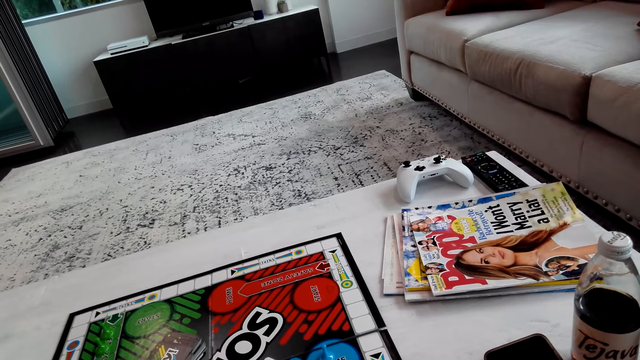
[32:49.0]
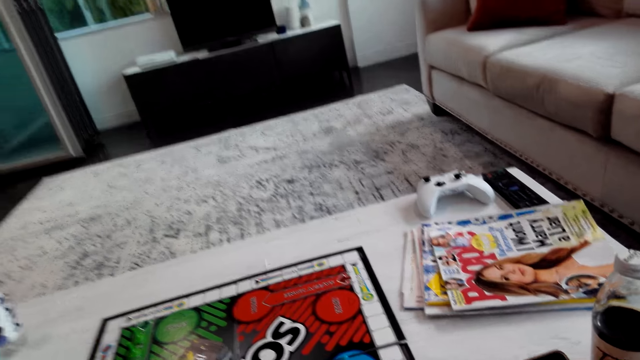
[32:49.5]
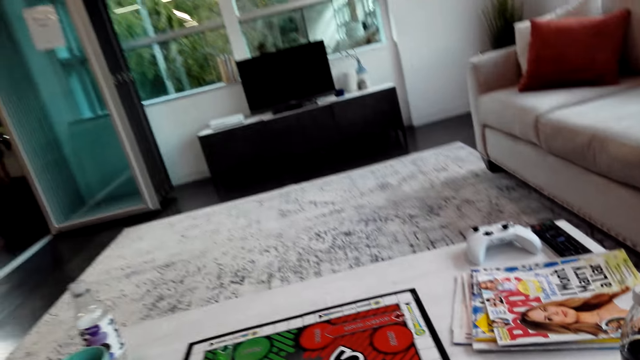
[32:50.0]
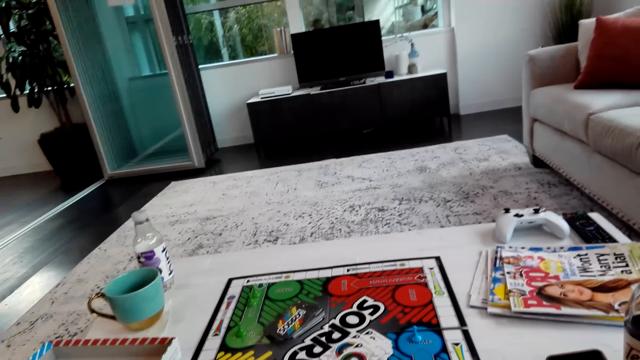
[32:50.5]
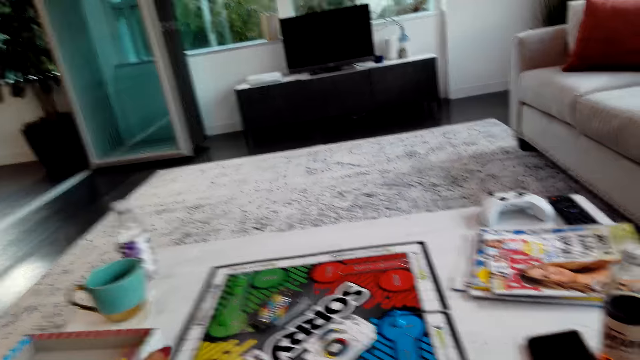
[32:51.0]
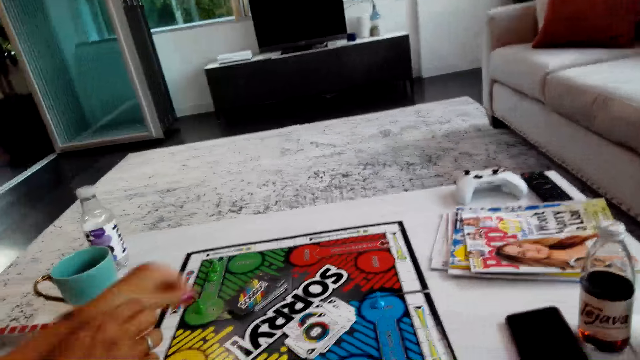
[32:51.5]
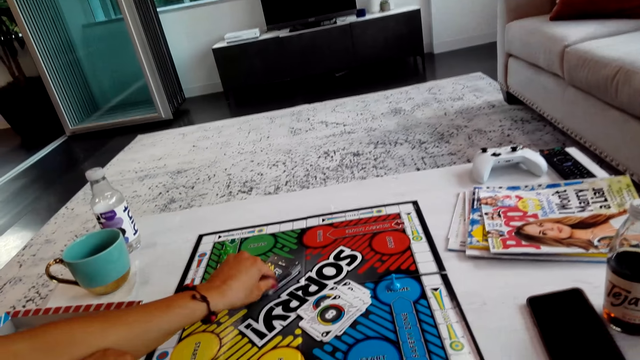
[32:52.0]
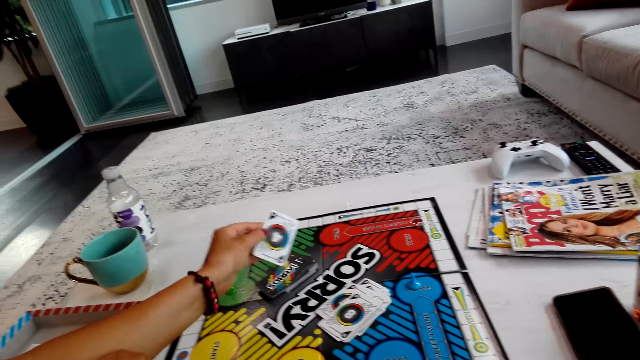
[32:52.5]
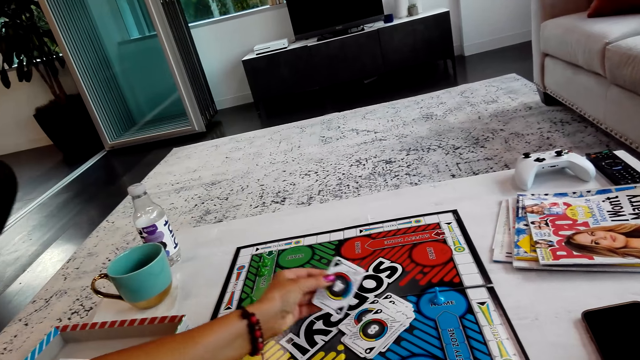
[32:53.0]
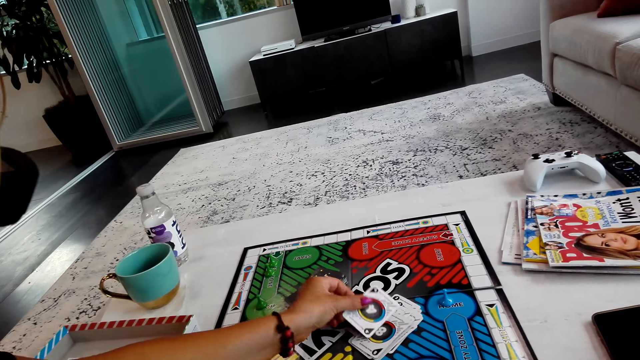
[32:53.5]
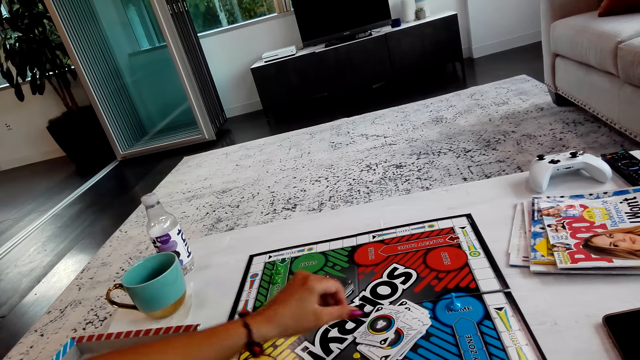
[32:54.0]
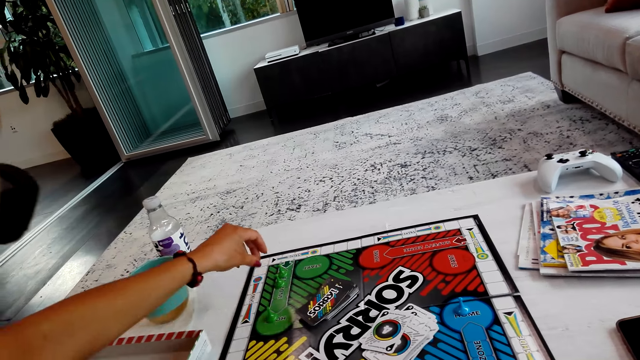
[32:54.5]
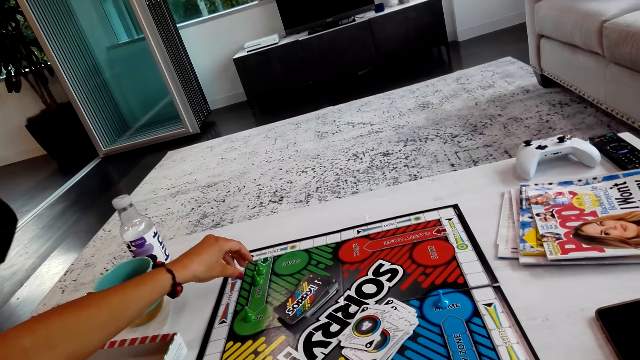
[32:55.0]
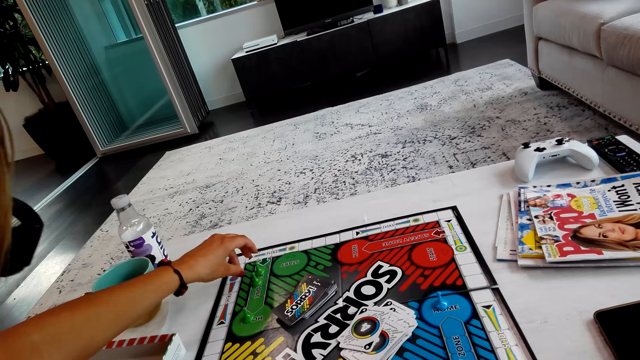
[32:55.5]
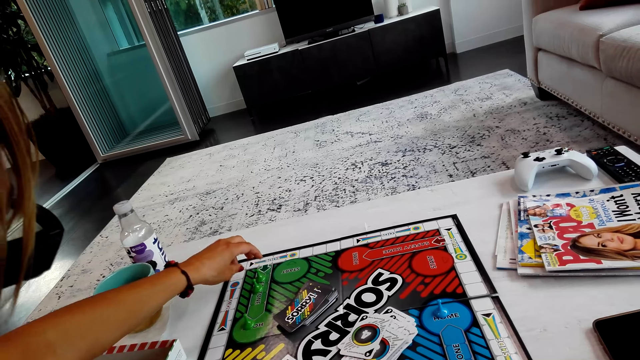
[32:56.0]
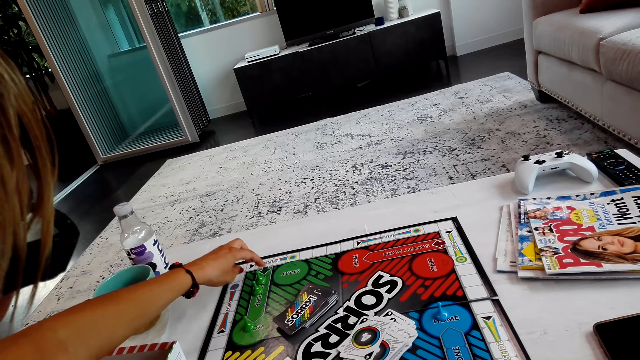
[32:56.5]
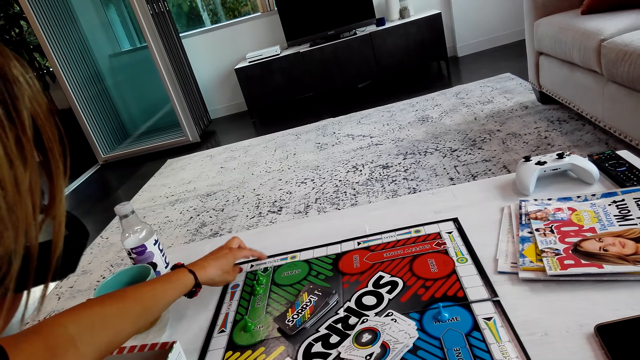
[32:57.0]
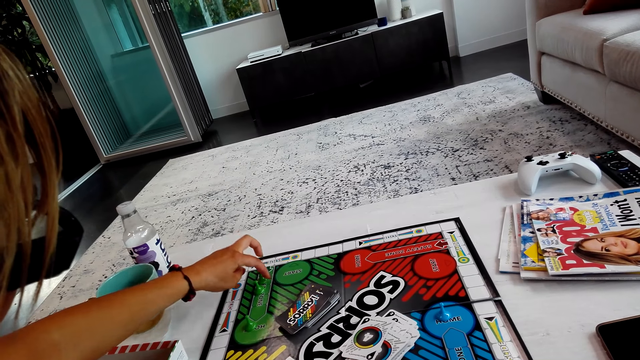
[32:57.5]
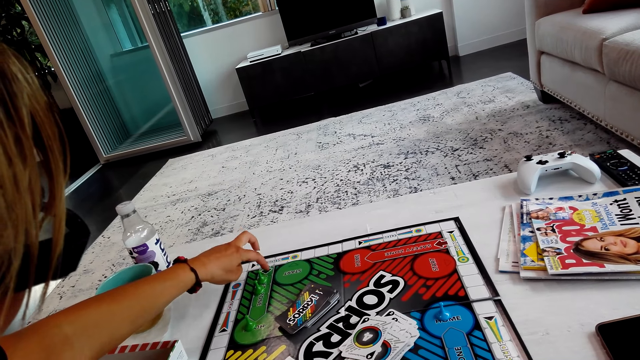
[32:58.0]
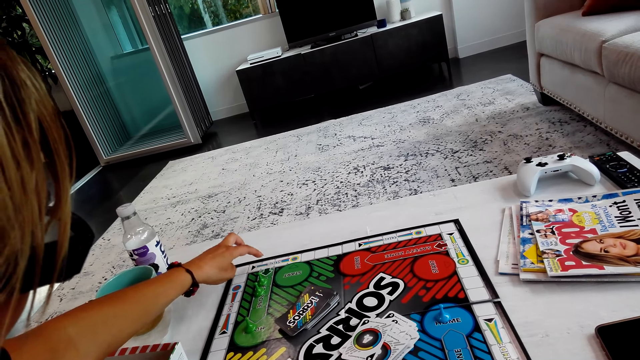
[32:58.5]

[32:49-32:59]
The camera wearer interacts with a lady. The lady picks a card on the board, turns the card, puts the card on the board, and counts spaces on the board.

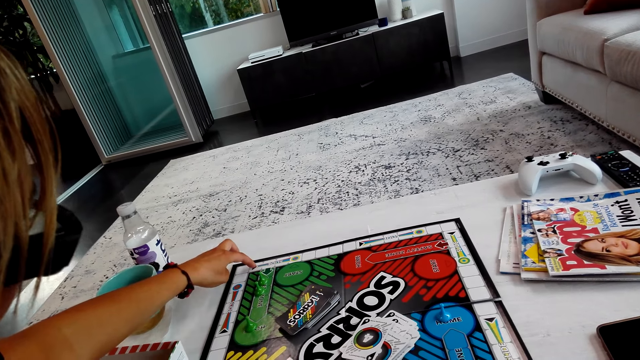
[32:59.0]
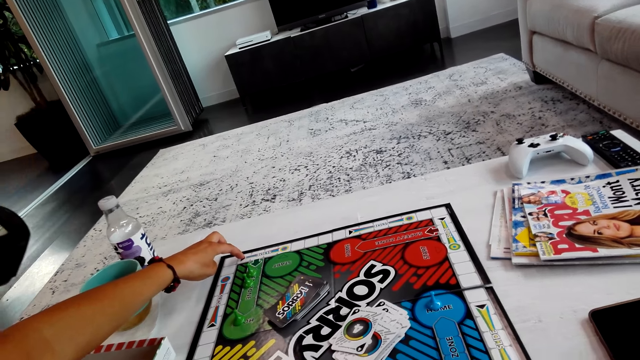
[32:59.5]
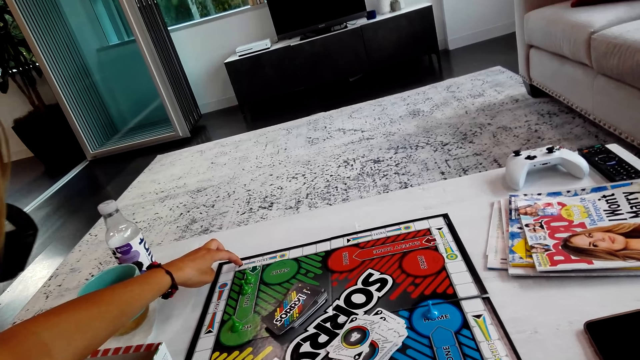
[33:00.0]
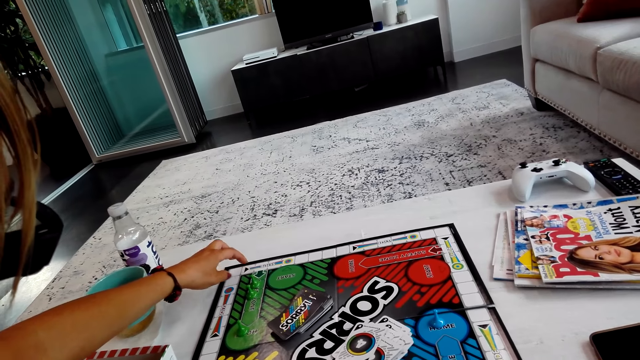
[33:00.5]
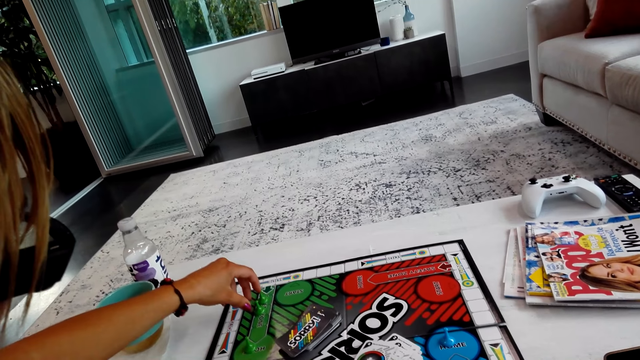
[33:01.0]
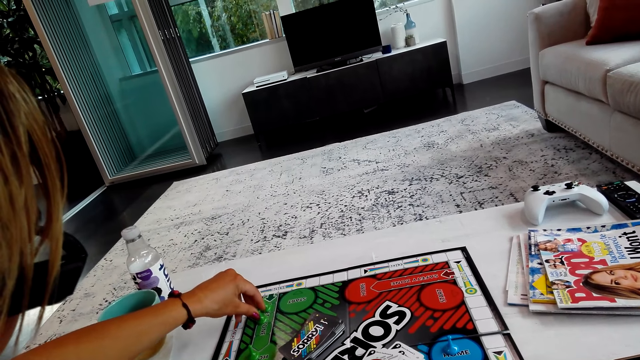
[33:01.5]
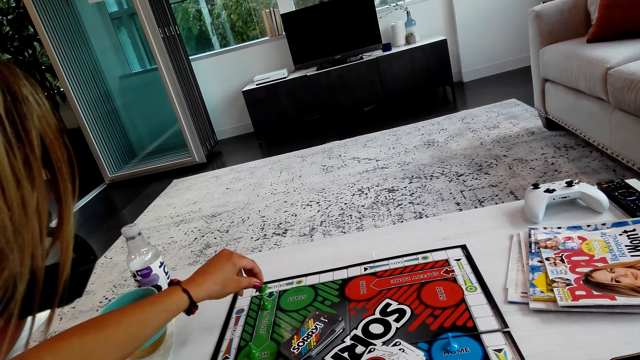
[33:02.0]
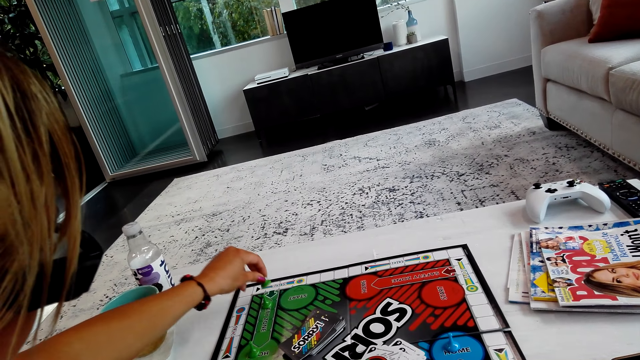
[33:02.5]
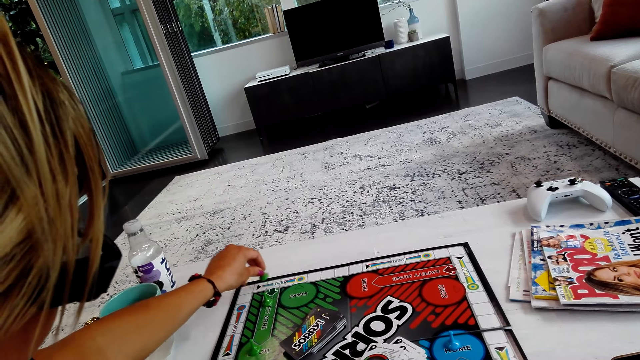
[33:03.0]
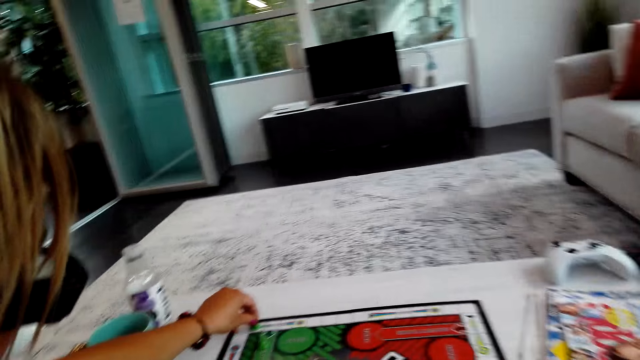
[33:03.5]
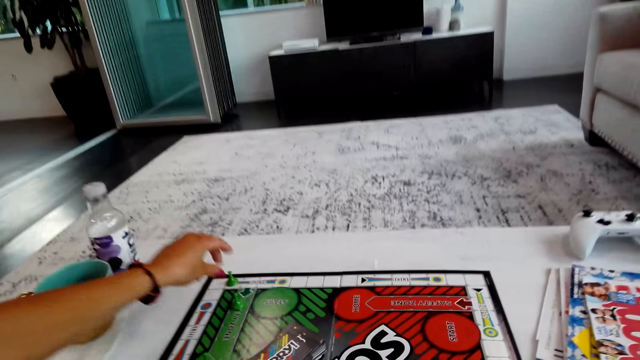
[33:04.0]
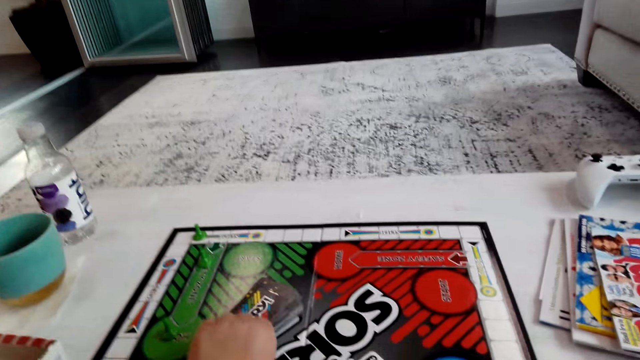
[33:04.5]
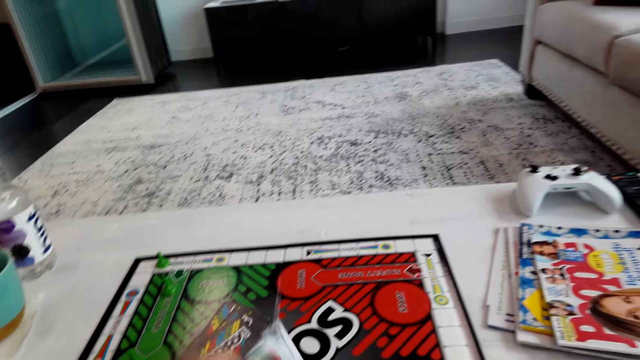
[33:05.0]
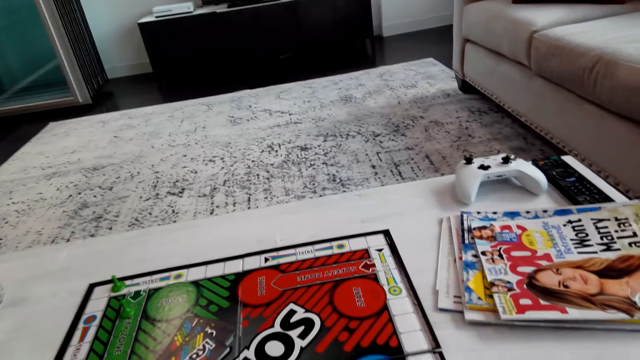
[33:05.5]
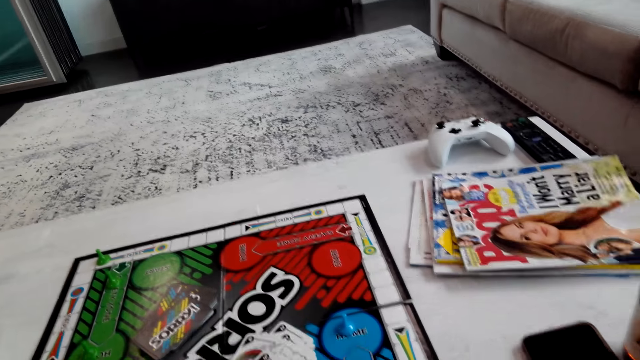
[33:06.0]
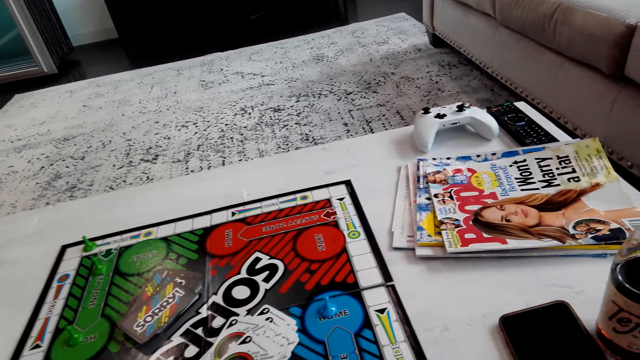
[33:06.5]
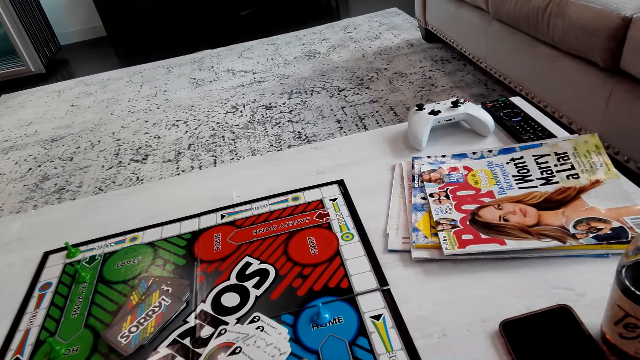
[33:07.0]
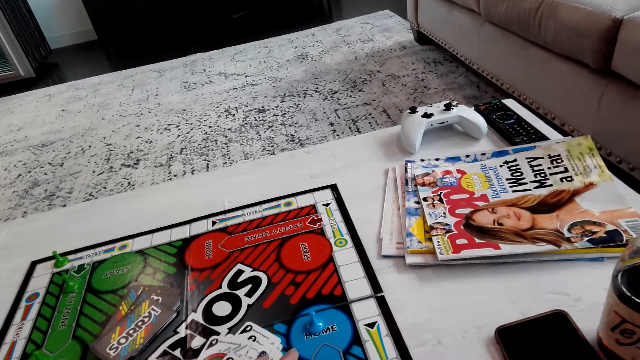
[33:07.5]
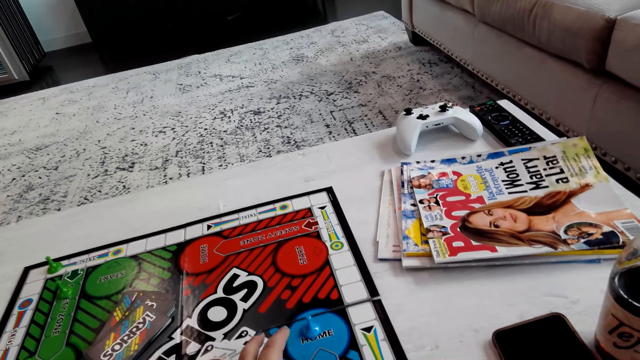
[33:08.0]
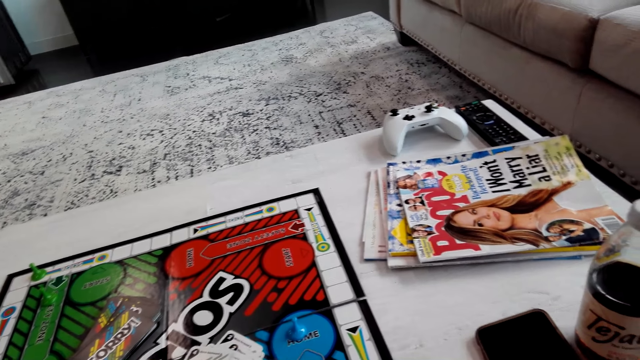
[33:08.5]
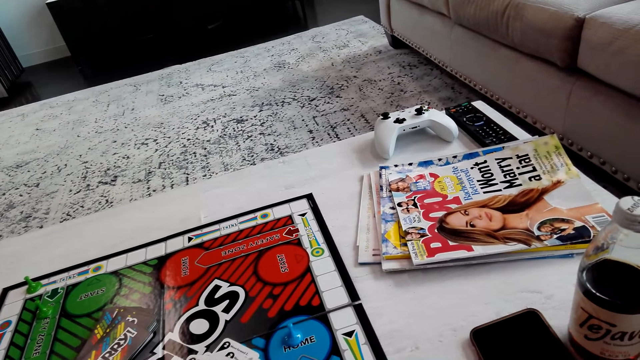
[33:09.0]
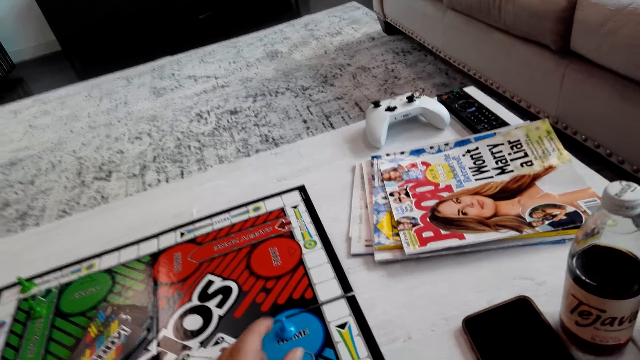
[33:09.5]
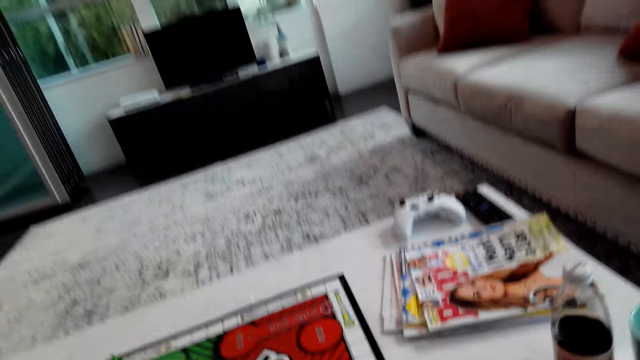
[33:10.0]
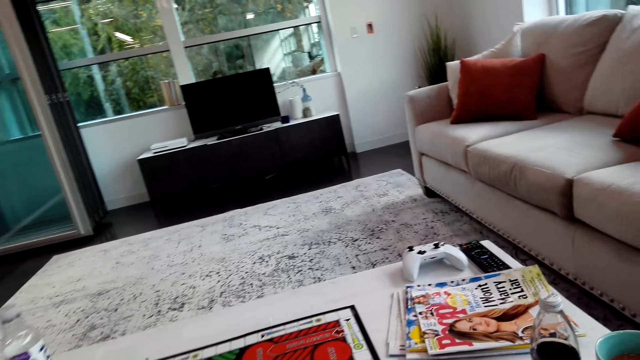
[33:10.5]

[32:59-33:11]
The camera wearer interacts with a lady. The lady moves a pawn on the board and plays the board game. The camera wearer picks a card on the board. They turn the card, put the card on the board, count the spaces on the board, move the pawn on the board, and play the board game.
